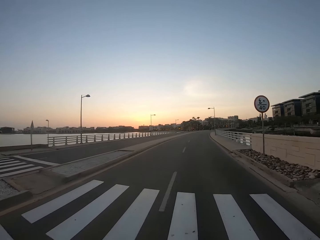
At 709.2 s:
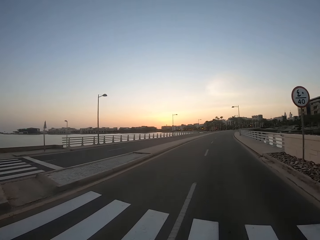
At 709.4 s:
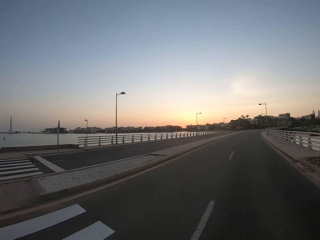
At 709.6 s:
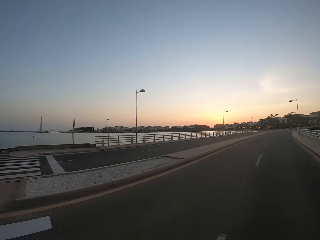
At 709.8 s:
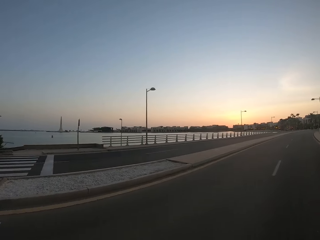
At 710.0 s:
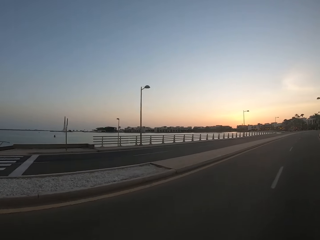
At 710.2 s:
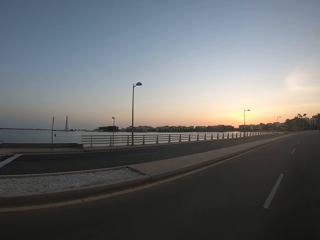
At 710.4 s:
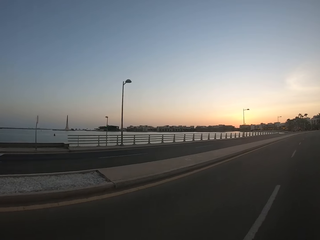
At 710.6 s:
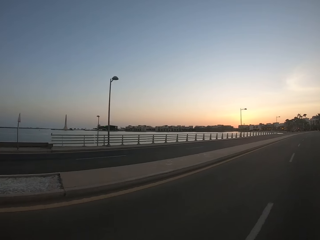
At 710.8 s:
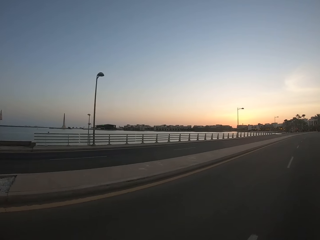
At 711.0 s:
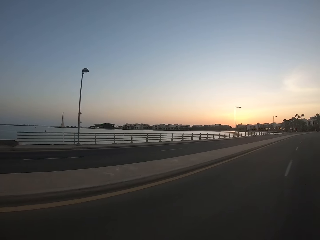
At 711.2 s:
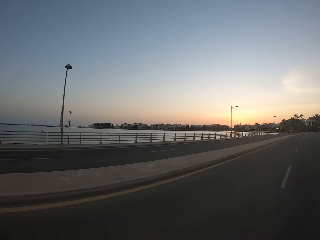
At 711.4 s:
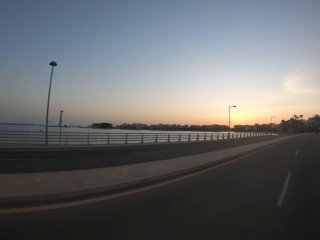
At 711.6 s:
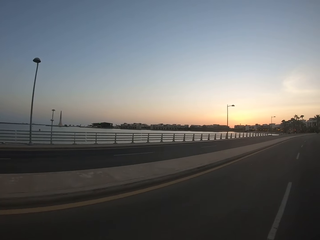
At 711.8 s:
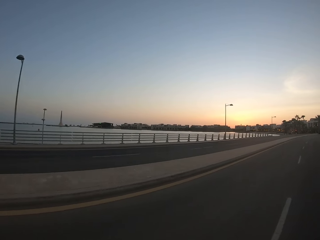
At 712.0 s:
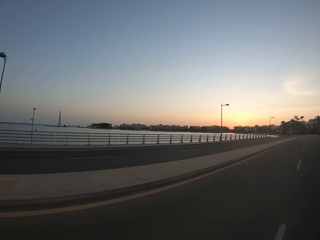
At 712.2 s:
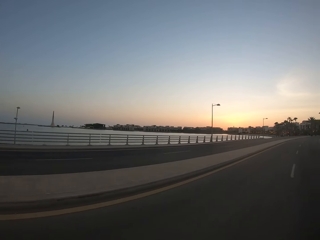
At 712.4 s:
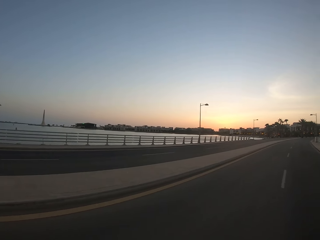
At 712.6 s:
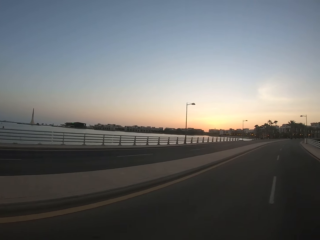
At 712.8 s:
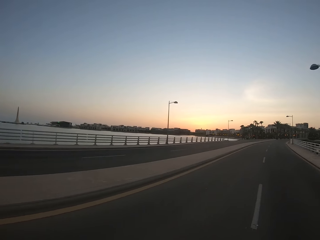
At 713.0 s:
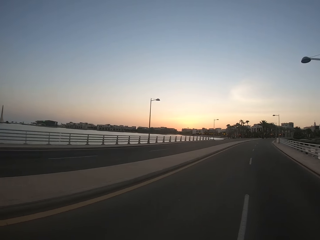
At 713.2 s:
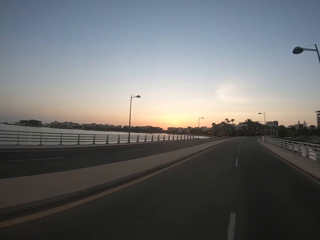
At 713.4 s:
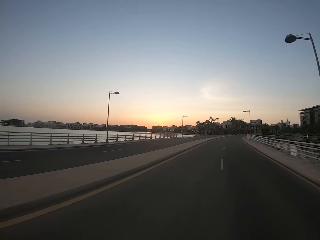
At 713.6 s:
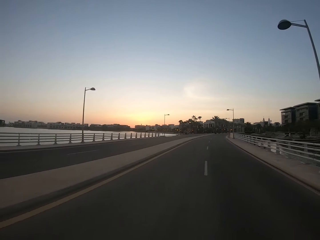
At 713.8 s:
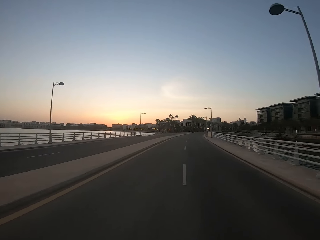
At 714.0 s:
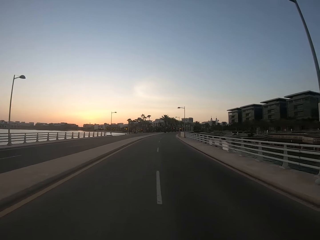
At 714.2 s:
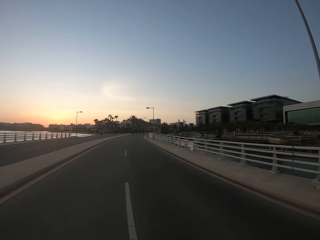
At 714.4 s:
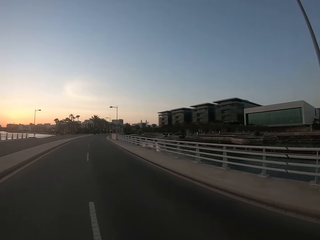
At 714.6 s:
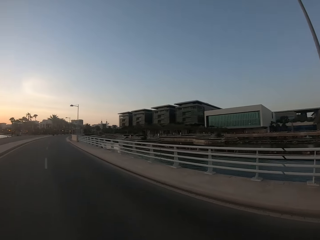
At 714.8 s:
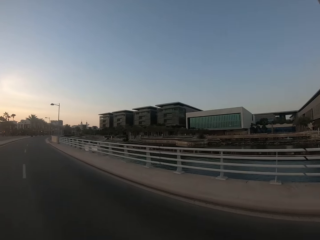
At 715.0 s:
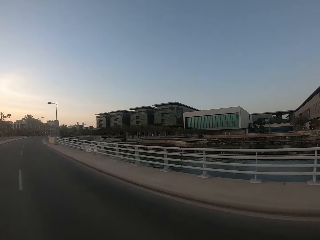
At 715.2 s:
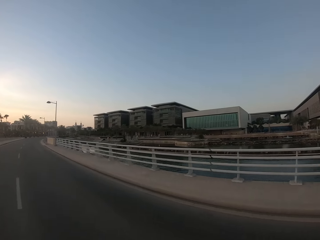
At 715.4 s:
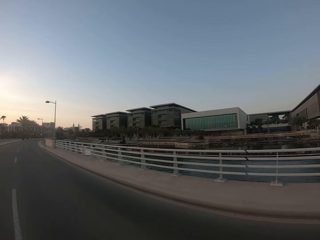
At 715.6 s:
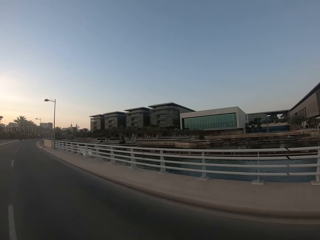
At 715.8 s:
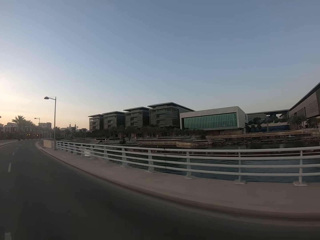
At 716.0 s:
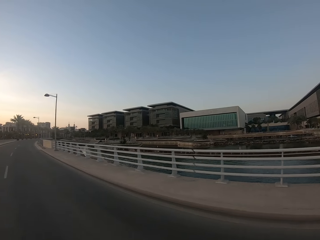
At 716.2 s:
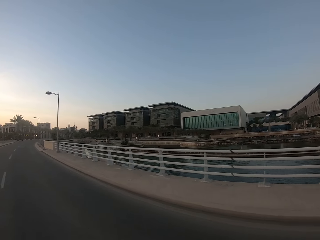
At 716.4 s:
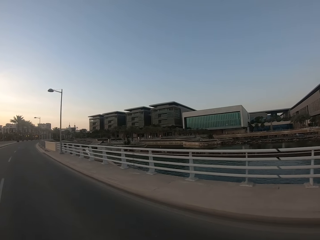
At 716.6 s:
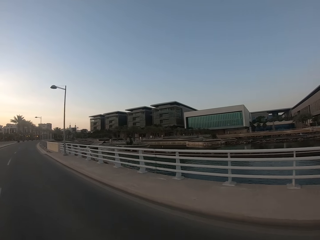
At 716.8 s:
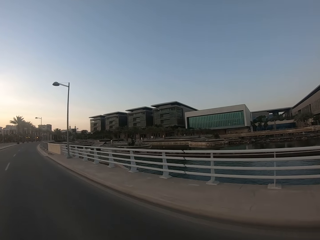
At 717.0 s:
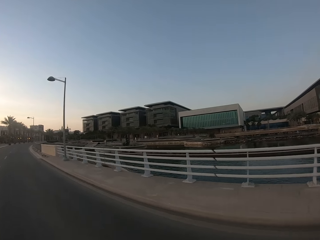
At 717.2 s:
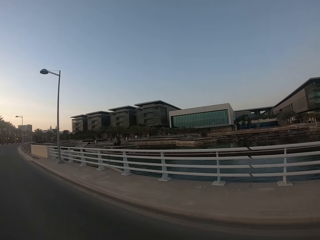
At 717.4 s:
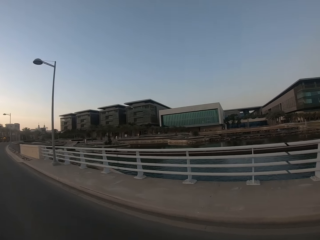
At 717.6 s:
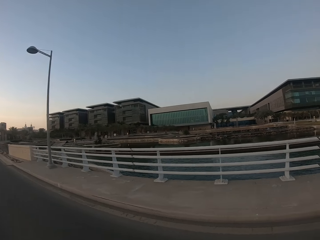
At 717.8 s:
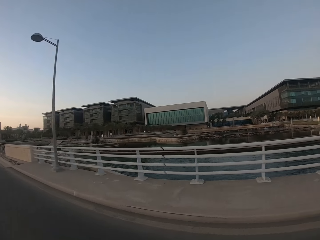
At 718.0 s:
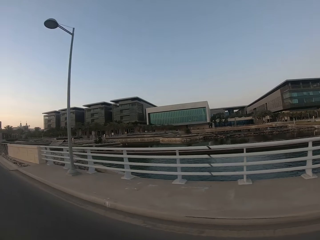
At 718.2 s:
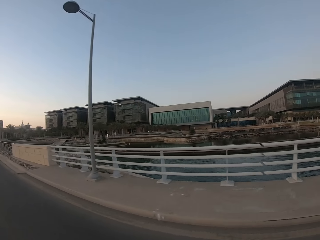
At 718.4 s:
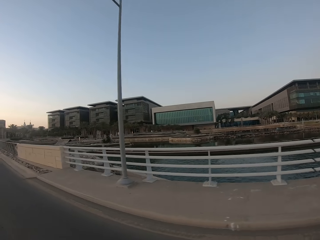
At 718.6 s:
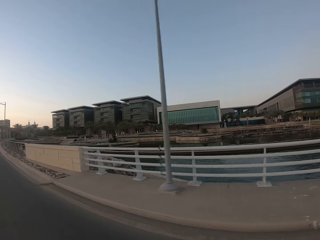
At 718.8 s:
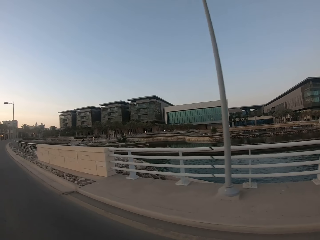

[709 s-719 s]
The camera wearer looks around. They ride around the street. They look around.

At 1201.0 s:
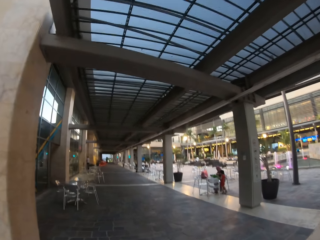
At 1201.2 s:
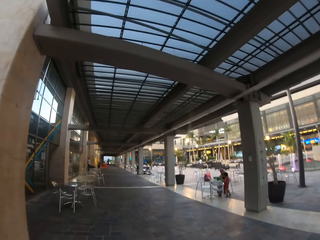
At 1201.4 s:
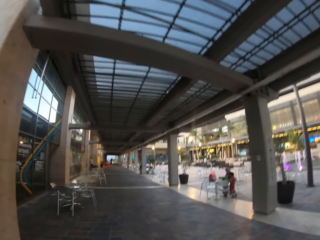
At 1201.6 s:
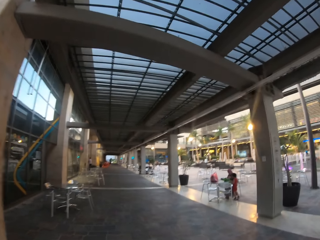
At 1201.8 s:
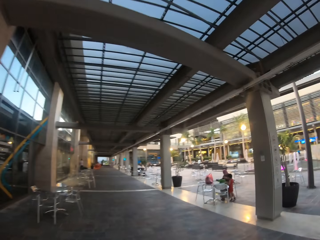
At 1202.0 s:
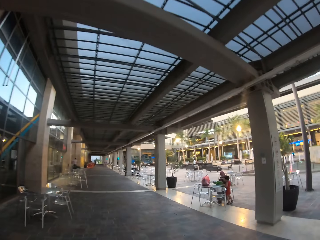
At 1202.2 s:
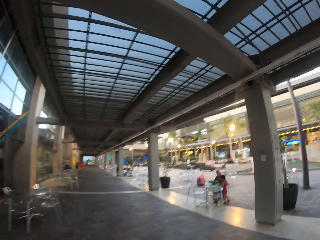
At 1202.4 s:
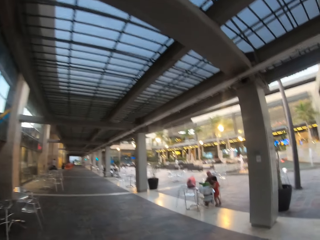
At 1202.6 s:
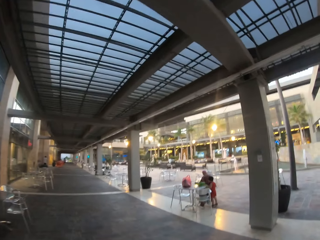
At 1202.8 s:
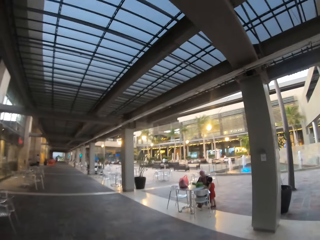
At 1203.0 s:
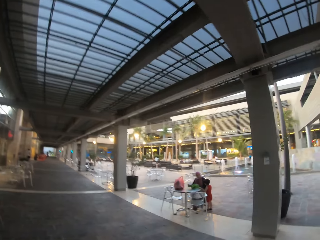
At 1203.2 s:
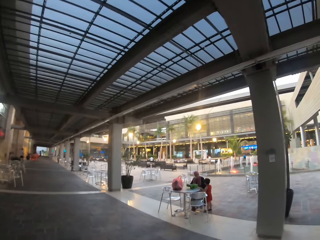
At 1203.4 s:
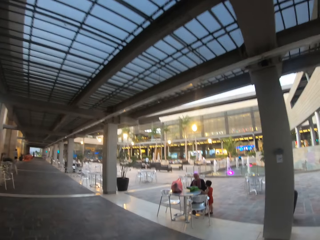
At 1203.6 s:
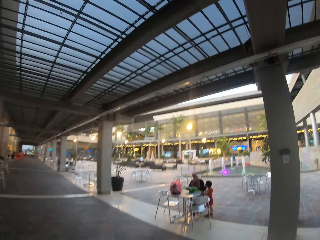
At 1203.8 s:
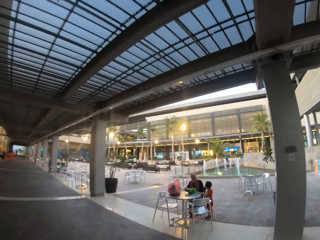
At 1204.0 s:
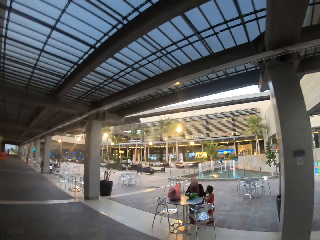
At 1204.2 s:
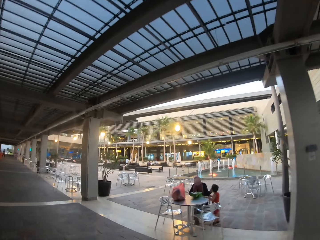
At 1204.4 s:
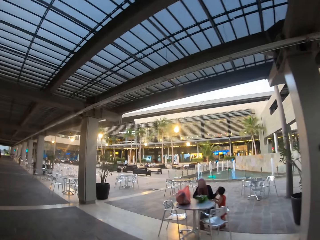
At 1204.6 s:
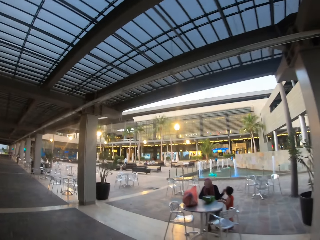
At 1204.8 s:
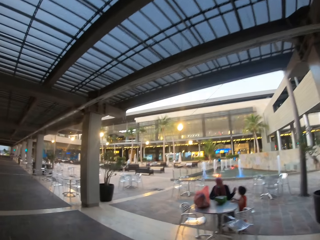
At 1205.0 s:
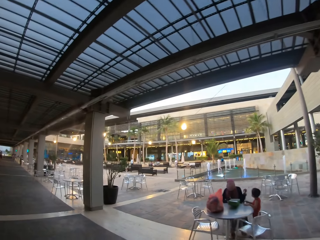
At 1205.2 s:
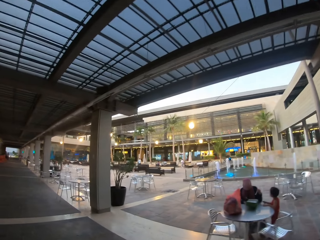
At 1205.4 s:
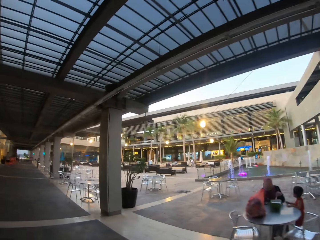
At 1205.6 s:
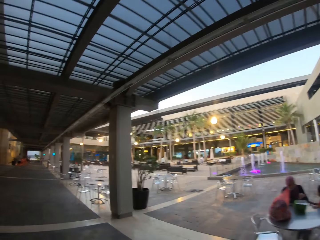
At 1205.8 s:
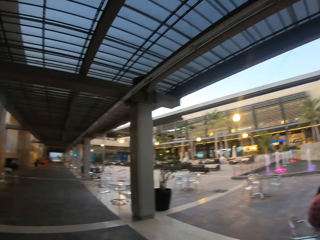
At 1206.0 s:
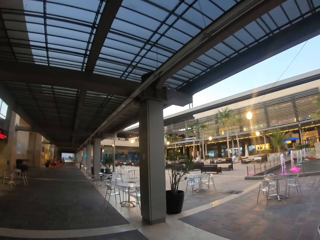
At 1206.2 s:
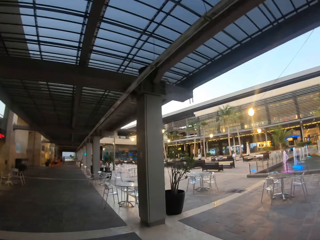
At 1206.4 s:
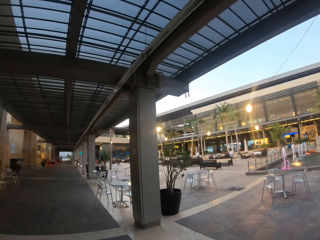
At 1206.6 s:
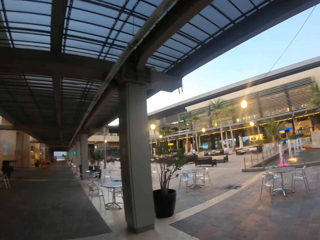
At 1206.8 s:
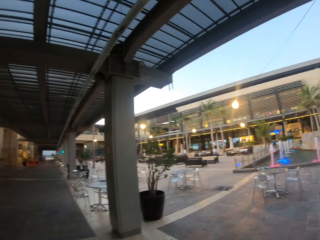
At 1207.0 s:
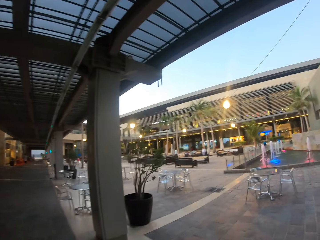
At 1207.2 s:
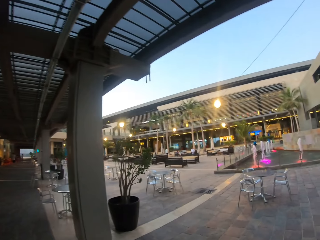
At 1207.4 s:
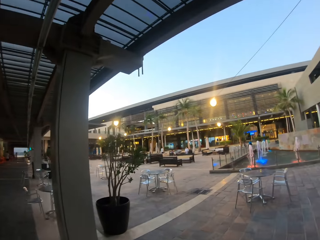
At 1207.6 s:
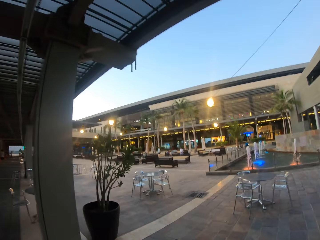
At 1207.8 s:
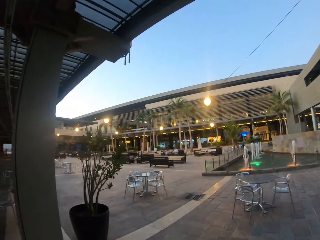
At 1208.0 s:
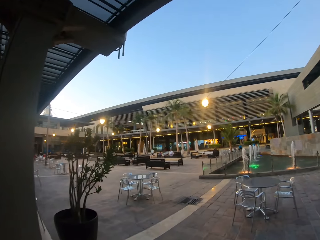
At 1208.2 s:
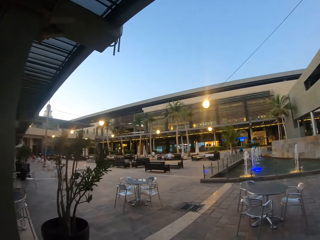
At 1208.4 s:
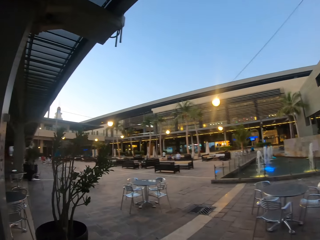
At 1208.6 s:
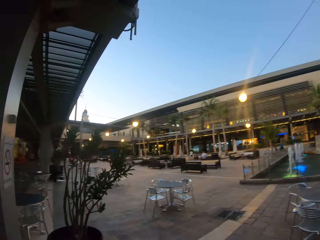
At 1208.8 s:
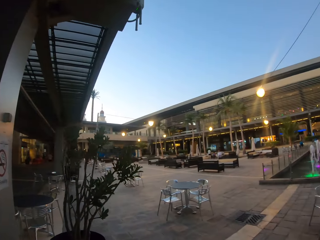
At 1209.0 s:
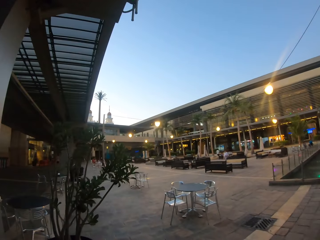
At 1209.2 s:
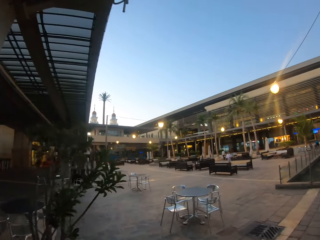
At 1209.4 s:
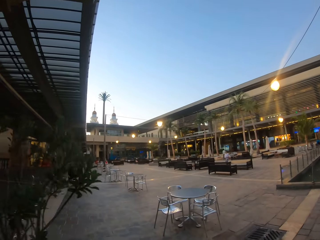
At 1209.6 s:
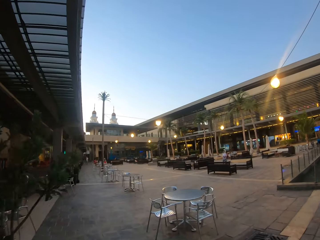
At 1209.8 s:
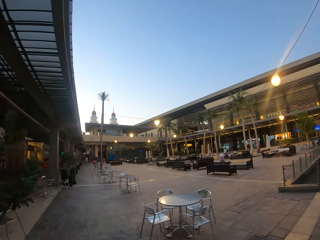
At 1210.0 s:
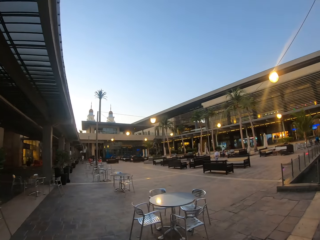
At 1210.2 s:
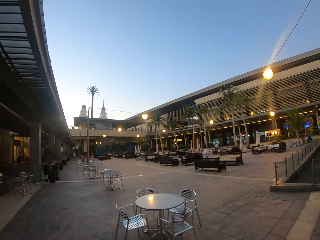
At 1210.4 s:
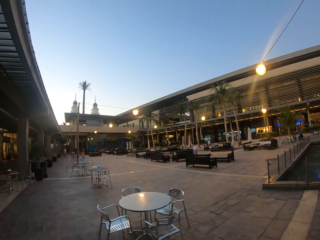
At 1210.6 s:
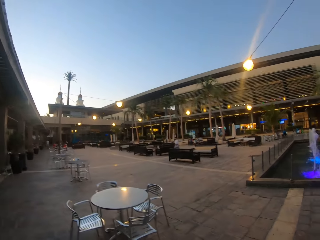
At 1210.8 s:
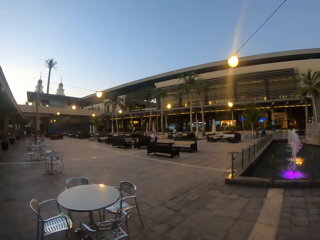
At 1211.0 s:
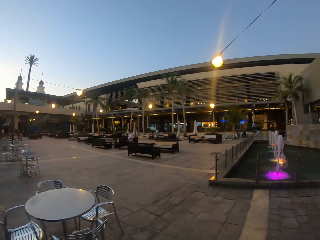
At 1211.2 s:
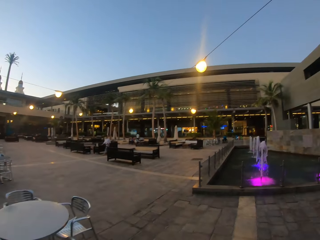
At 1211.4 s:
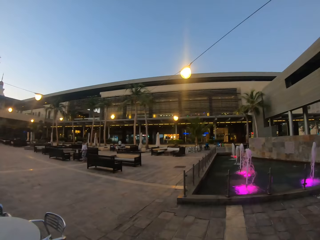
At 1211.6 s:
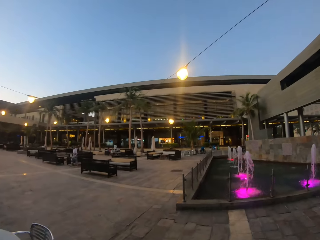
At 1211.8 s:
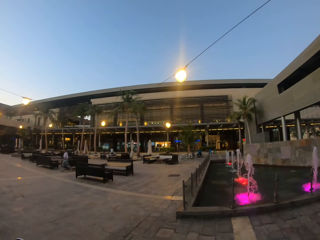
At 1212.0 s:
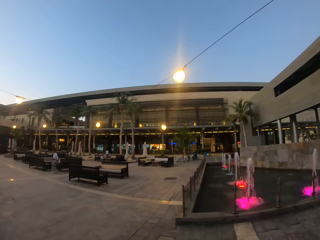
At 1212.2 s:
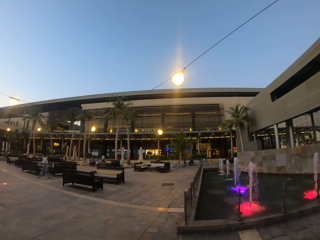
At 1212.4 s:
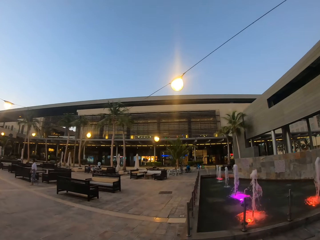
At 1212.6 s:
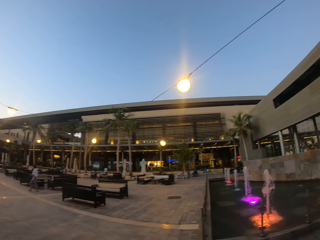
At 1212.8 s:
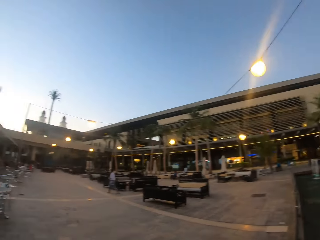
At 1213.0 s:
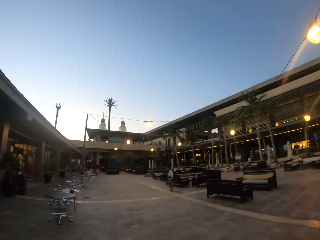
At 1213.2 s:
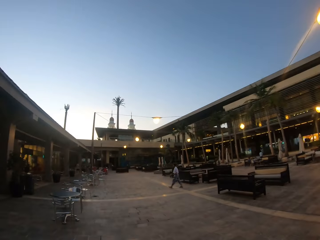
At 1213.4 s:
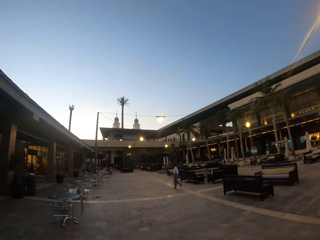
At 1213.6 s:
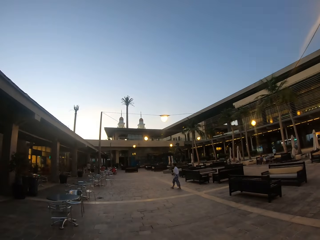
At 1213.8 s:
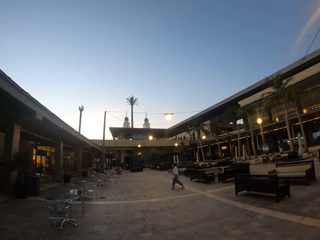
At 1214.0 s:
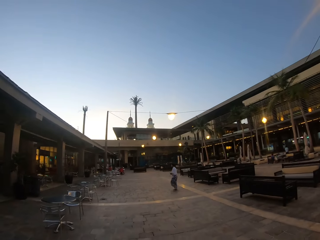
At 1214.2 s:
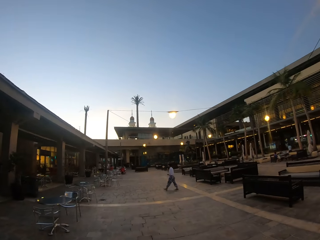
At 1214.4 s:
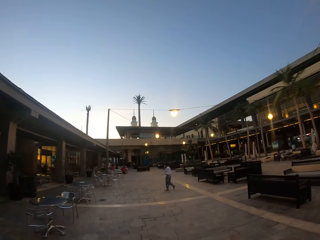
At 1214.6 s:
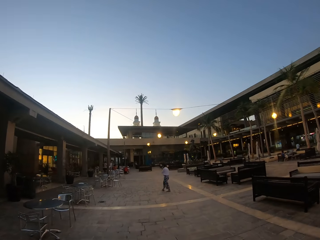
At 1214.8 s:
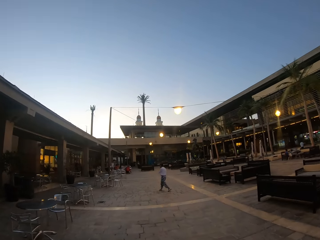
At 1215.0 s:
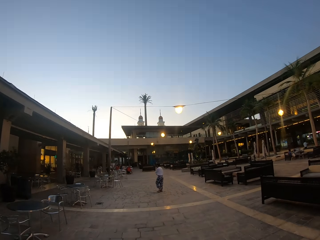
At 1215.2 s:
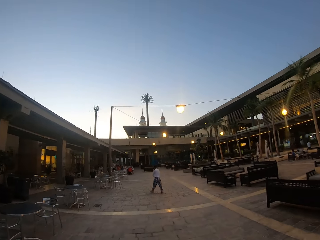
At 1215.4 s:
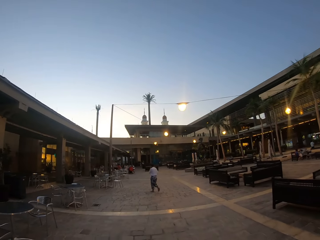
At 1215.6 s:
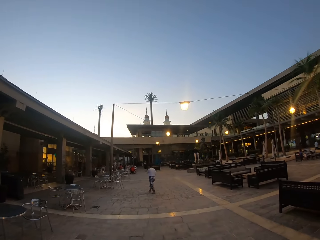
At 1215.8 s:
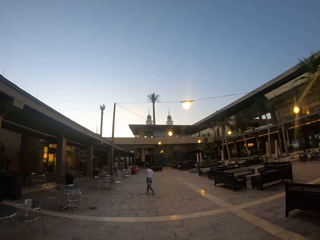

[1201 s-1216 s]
The camera wearer turns left. They ride around the street.
